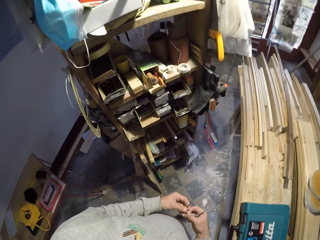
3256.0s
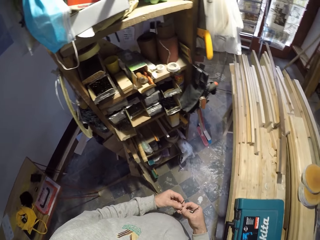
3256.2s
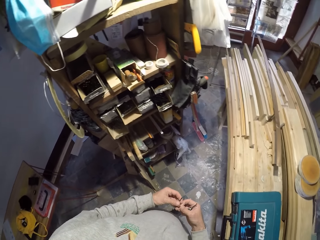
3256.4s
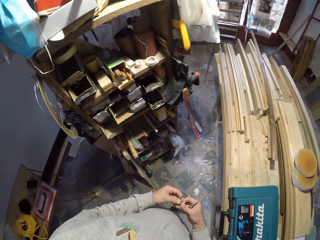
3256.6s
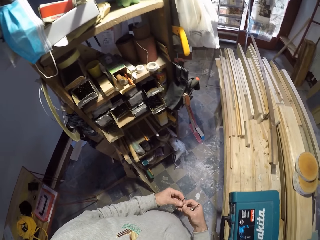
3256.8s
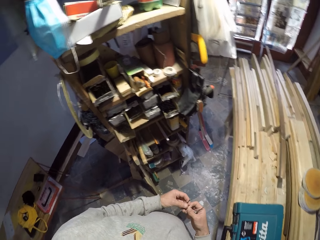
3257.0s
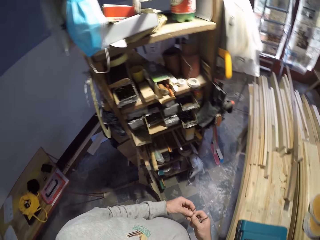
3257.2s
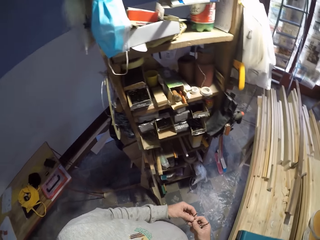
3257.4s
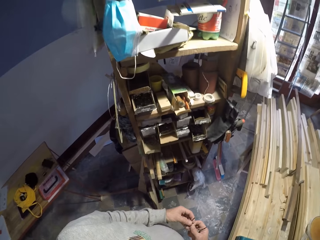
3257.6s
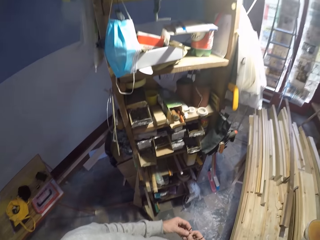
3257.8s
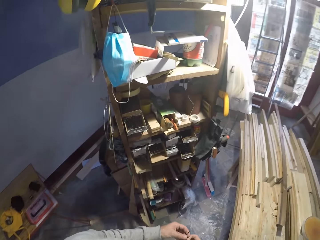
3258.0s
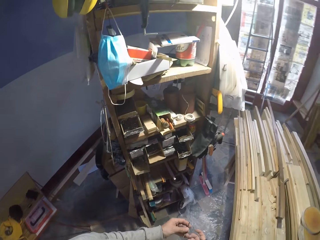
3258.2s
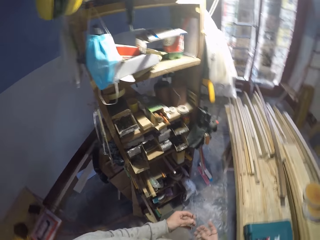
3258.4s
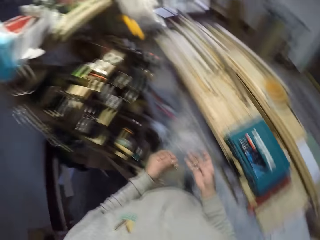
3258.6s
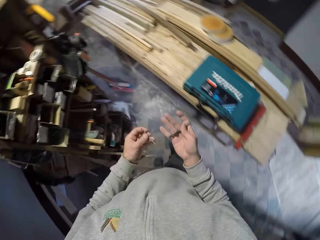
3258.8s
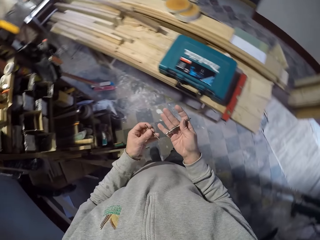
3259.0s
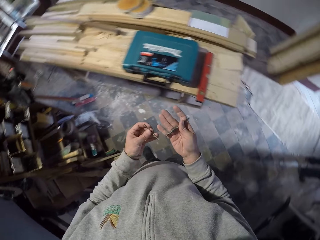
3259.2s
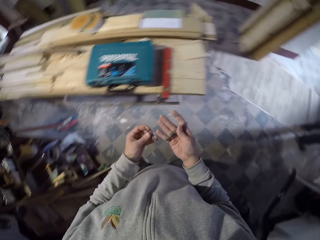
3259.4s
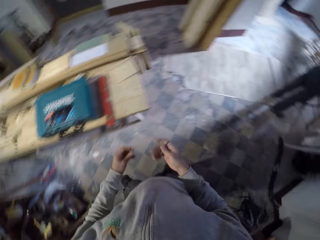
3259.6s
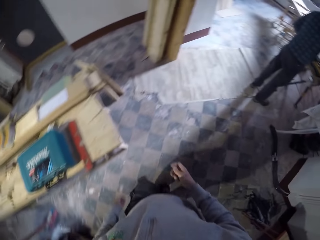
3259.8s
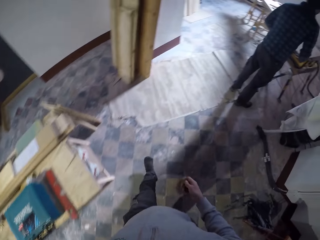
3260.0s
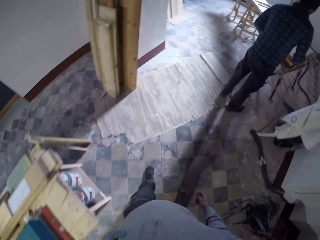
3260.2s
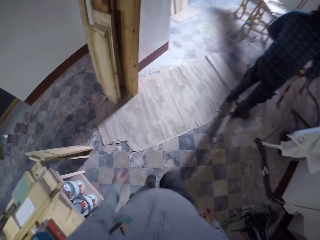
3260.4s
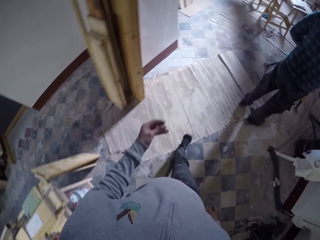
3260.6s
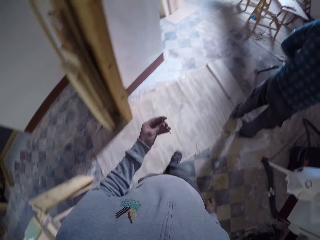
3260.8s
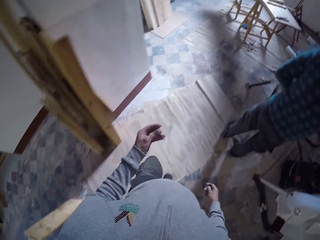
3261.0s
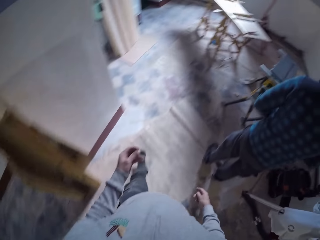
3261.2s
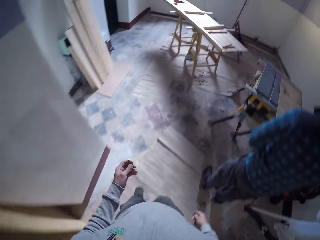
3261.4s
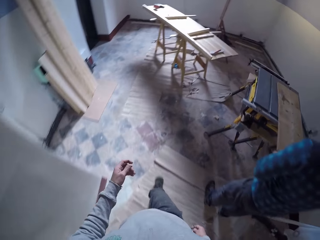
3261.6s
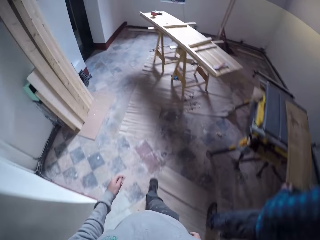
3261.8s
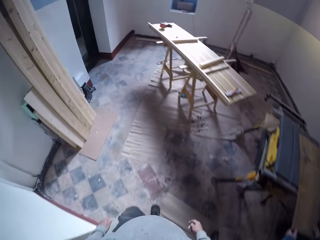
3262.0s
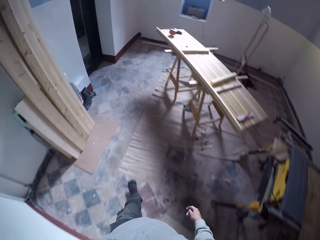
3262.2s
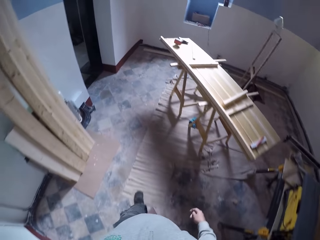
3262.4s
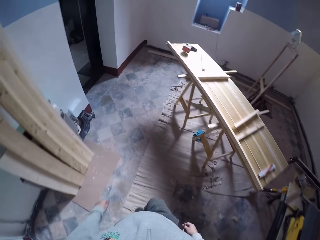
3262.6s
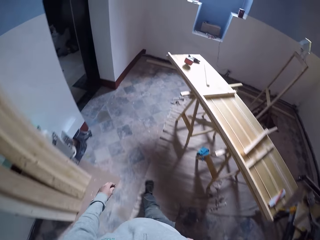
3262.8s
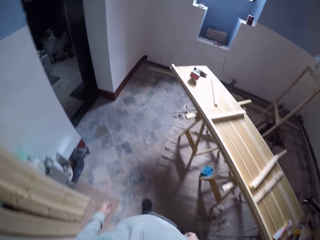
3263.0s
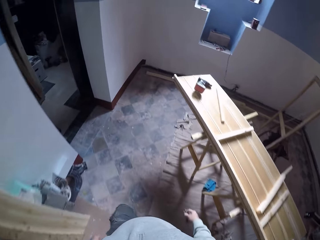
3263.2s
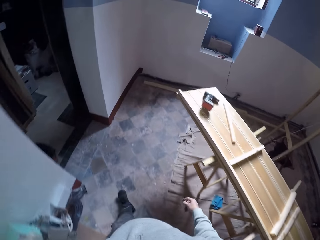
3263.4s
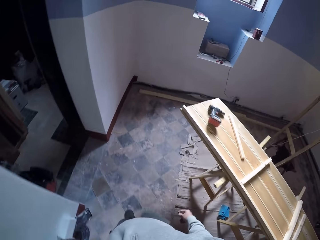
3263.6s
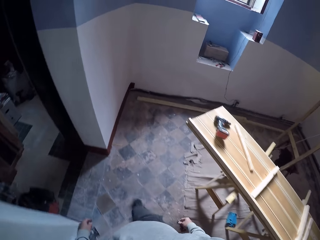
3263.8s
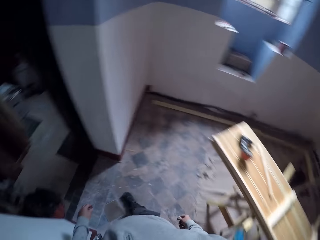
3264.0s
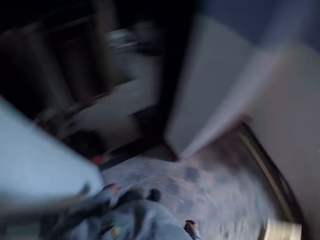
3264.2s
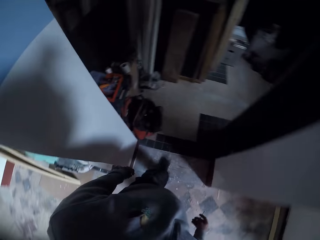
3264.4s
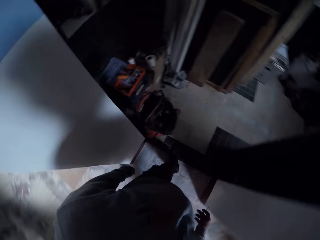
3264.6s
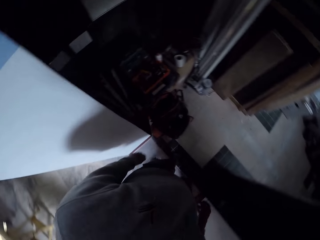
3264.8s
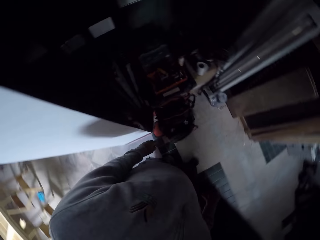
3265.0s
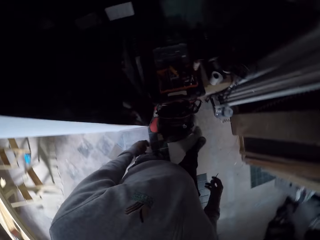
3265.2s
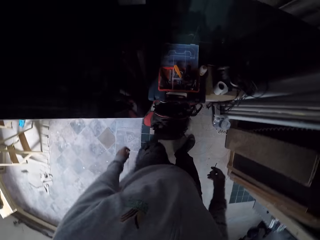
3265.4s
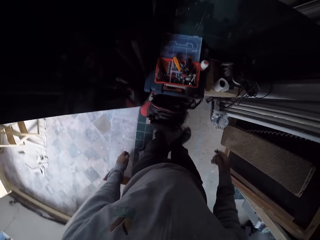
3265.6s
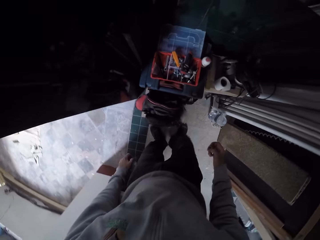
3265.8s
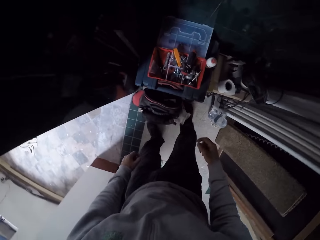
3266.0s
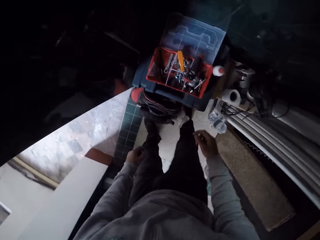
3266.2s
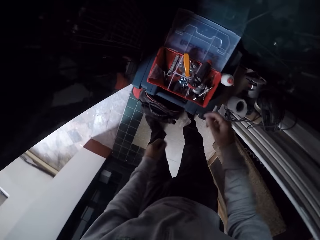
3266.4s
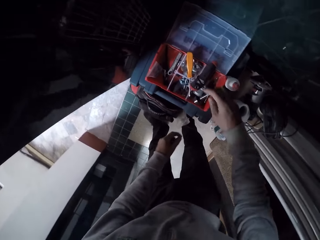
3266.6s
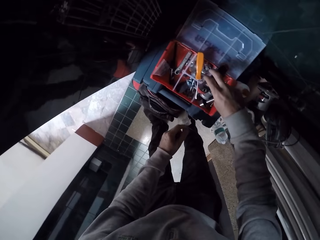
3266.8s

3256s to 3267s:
The camera wearer looks at the metal on the hand. They walk around the workshop. They enter the room.

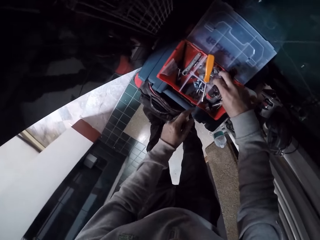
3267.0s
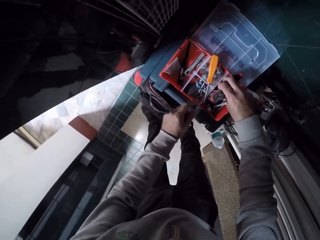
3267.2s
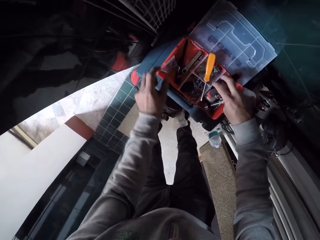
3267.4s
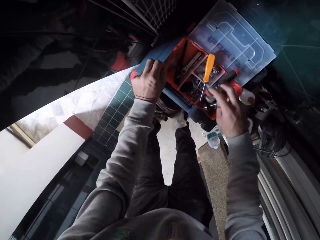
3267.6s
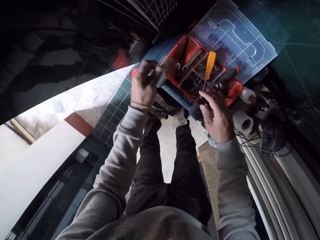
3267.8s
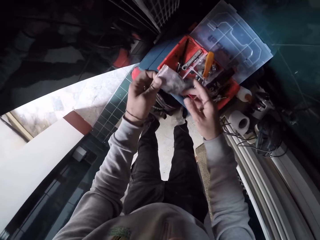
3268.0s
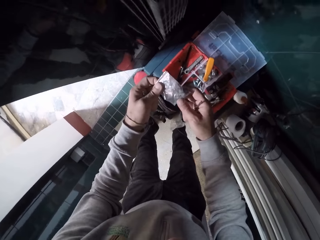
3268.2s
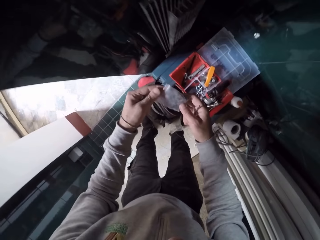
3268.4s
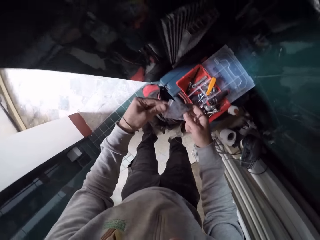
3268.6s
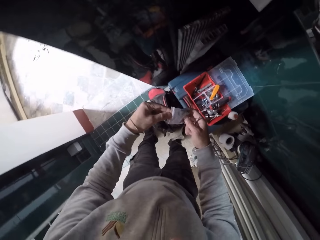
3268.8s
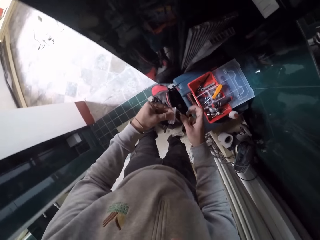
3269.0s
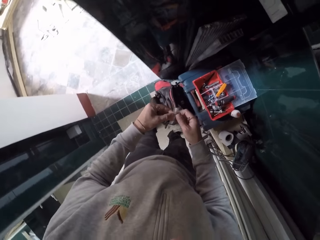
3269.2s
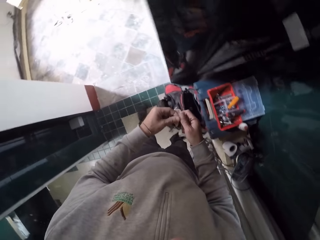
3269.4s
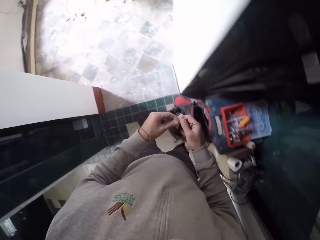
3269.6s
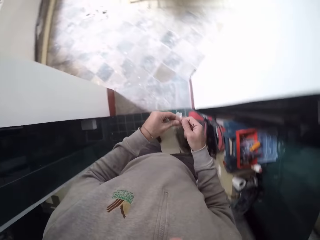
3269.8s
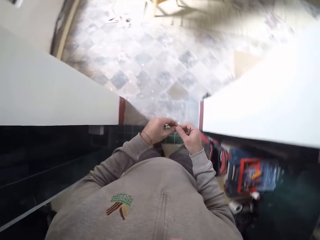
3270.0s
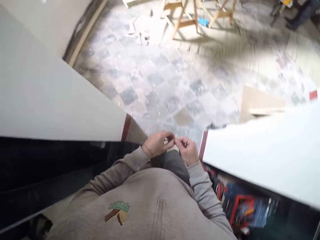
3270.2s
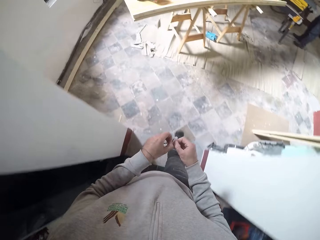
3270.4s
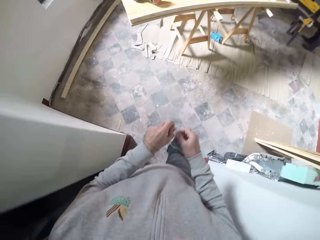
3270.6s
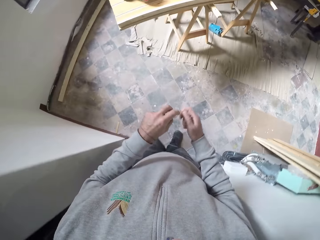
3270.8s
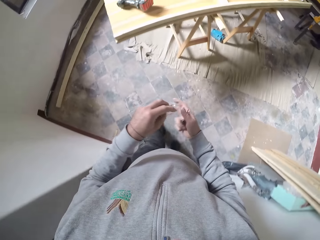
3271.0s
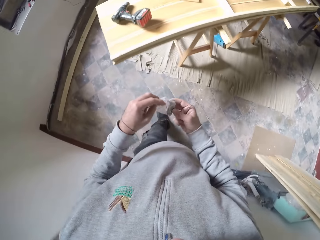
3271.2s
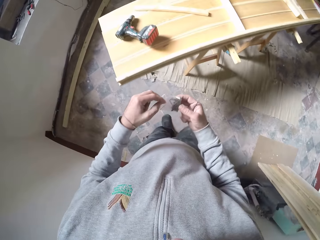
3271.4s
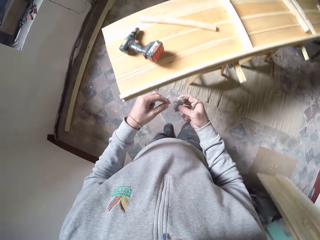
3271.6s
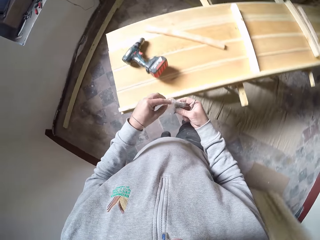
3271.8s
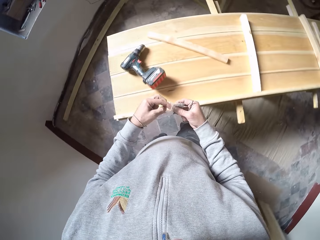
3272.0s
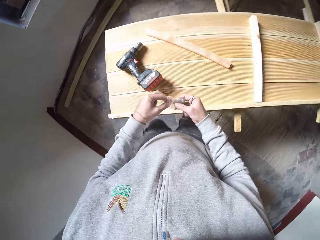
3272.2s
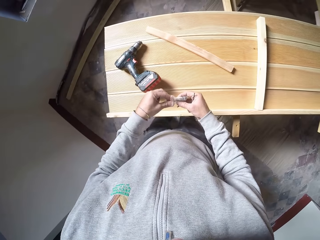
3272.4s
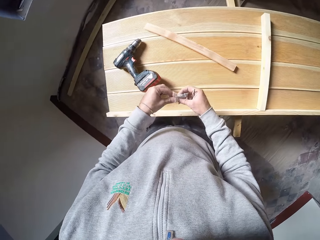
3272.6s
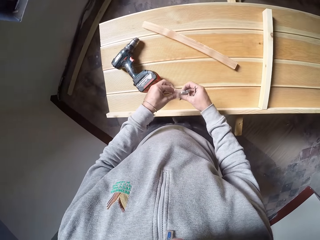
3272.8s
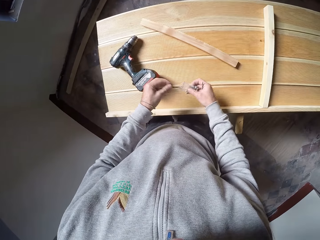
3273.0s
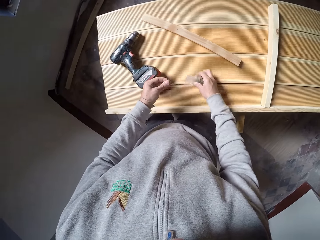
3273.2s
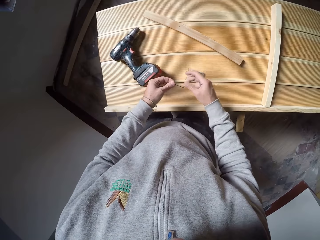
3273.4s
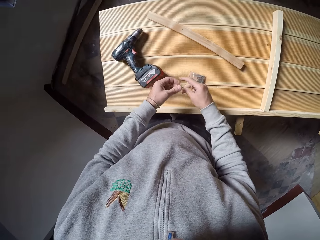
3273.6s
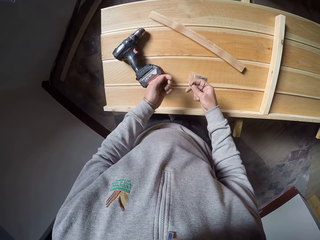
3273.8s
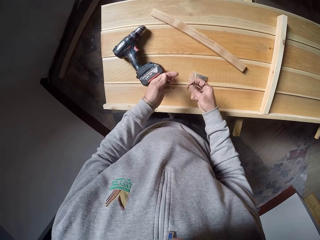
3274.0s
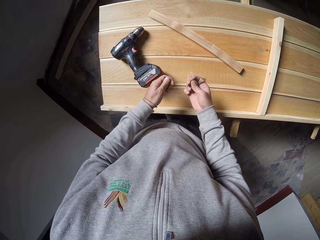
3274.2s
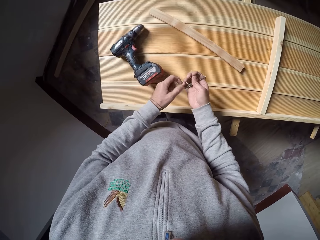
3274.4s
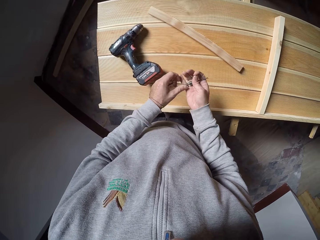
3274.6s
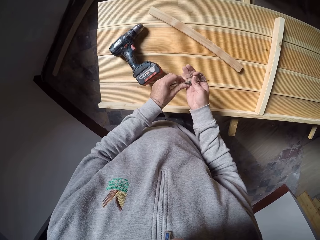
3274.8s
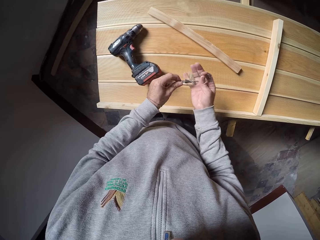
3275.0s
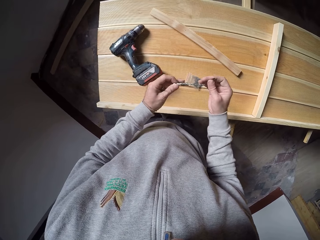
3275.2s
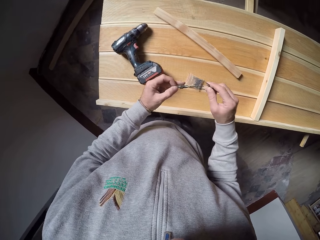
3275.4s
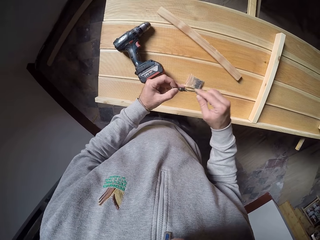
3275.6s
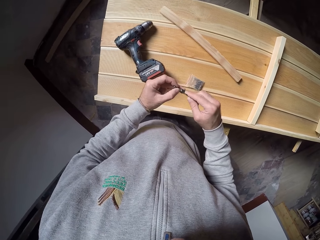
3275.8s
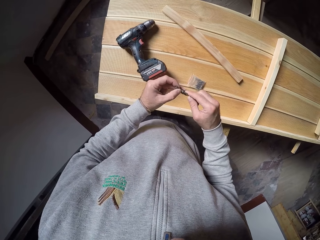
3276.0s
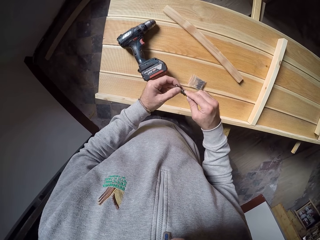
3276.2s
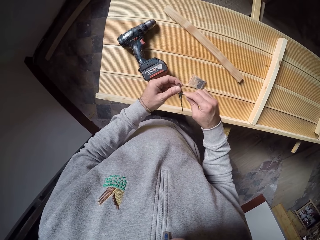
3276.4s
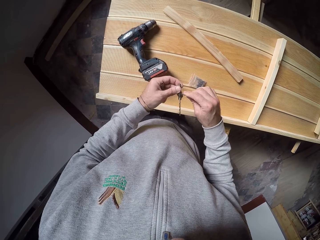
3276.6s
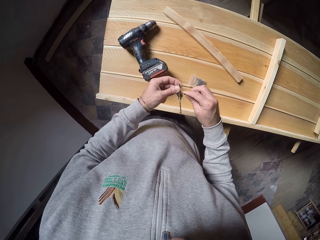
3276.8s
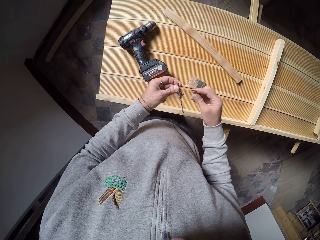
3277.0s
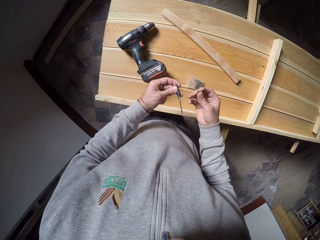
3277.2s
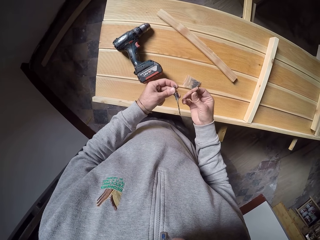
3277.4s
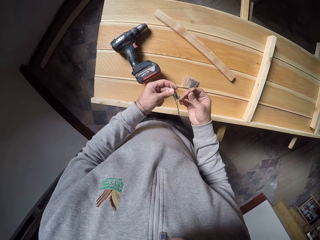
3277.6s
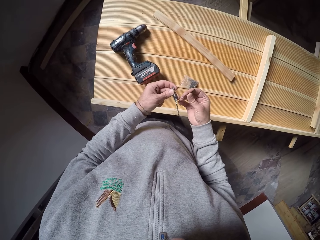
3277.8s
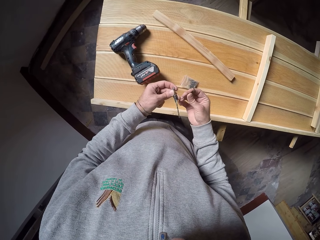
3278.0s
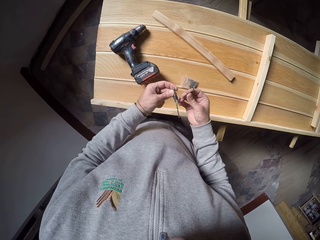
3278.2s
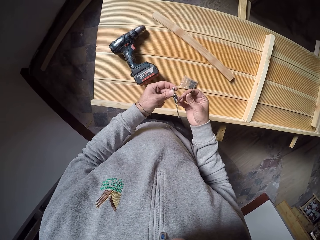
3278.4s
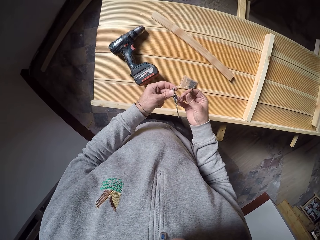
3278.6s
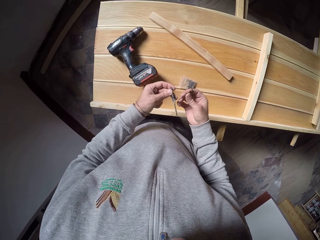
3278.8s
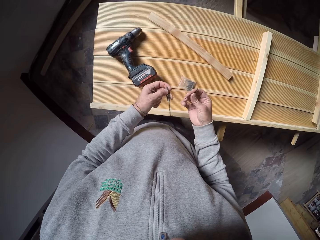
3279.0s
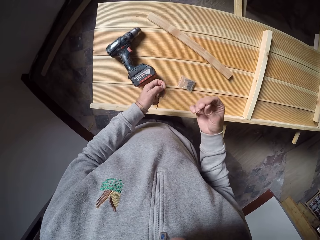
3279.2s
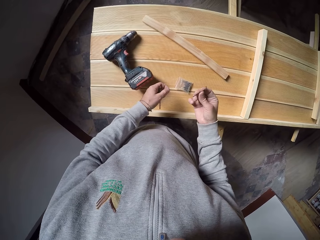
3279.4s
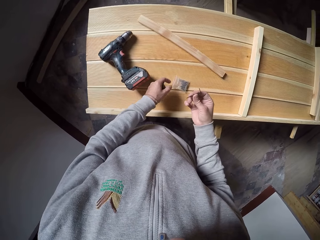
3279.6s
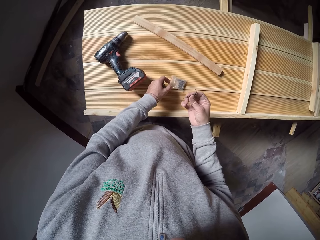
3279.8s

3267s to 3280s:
The camera wearer holds the torch. They pick up a screwdriver. They pick up the packet. They walk towards the wood. They put down the packet. They hold the bit. They hold the metal.
